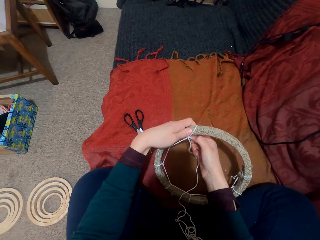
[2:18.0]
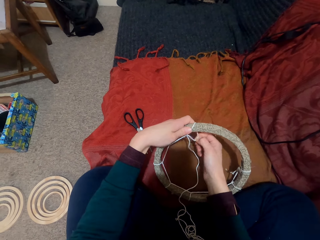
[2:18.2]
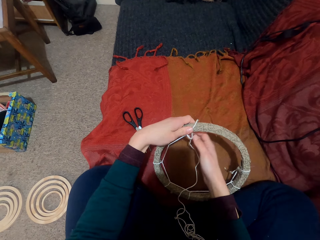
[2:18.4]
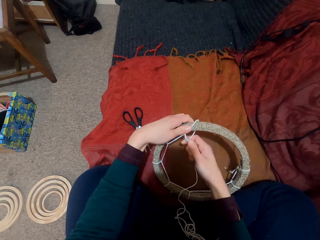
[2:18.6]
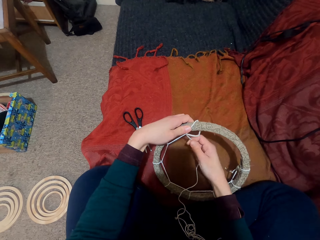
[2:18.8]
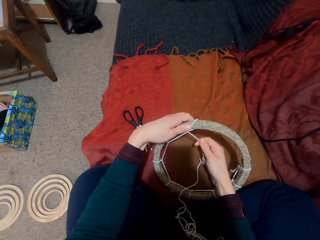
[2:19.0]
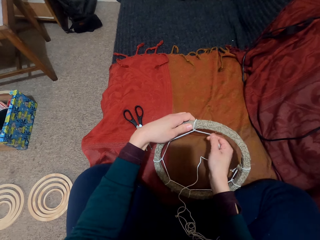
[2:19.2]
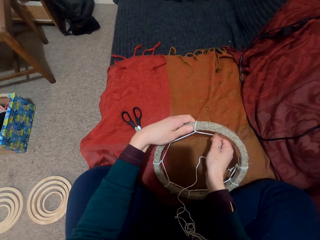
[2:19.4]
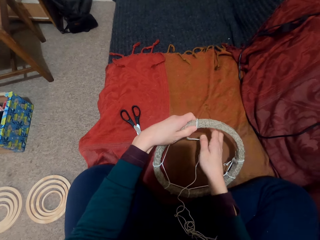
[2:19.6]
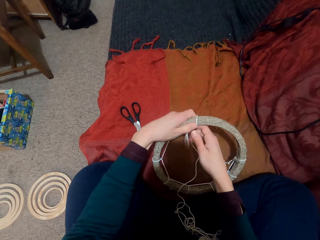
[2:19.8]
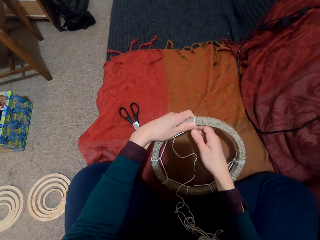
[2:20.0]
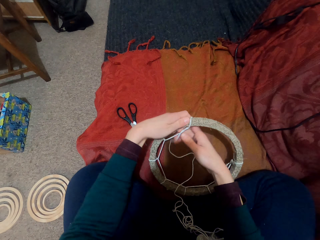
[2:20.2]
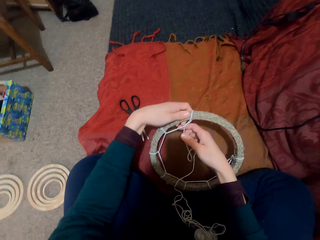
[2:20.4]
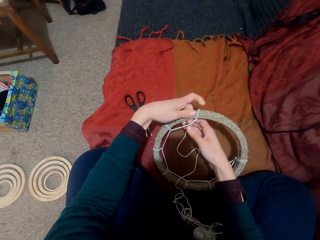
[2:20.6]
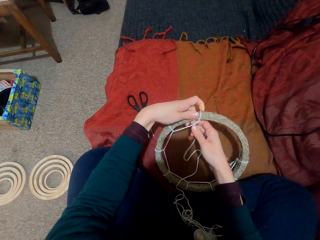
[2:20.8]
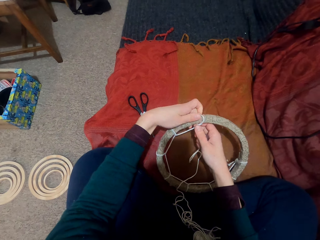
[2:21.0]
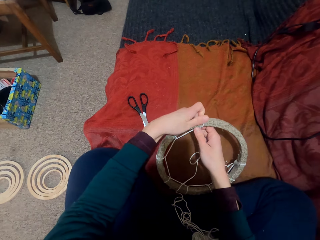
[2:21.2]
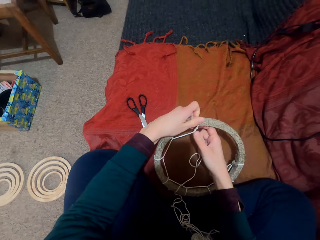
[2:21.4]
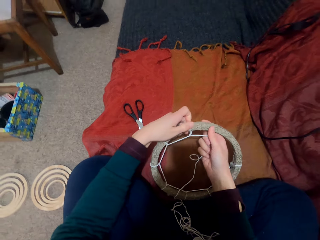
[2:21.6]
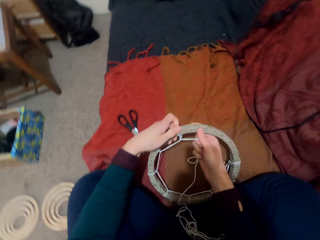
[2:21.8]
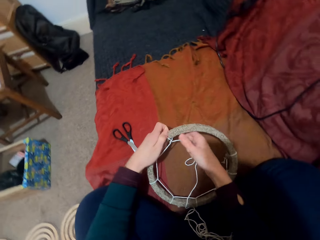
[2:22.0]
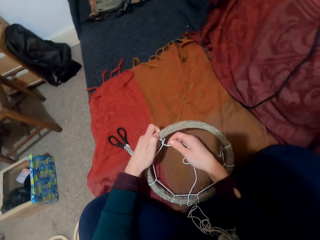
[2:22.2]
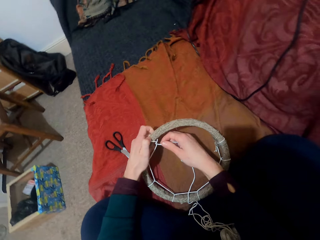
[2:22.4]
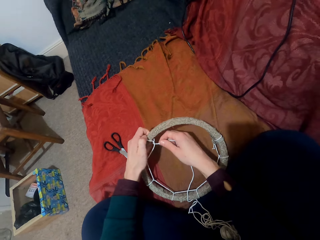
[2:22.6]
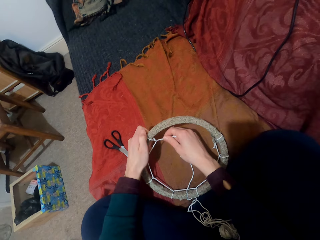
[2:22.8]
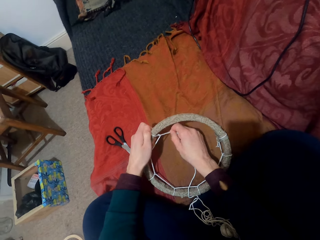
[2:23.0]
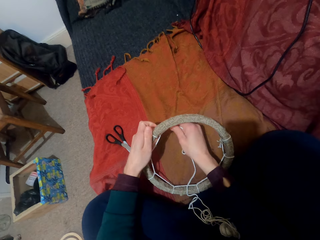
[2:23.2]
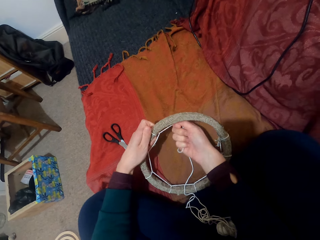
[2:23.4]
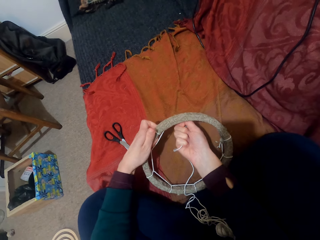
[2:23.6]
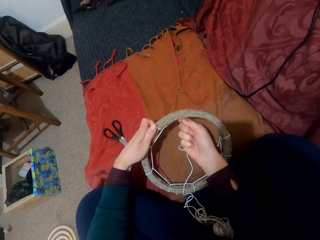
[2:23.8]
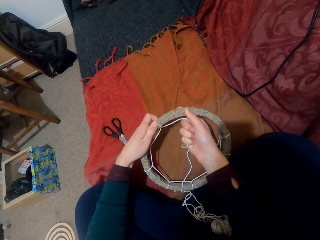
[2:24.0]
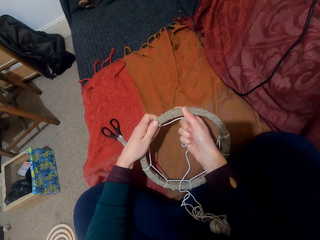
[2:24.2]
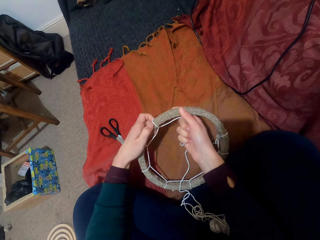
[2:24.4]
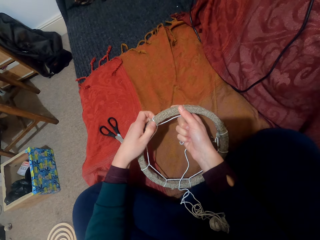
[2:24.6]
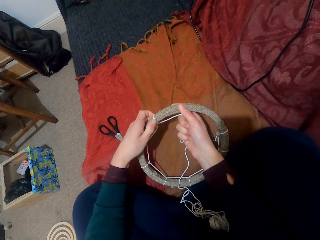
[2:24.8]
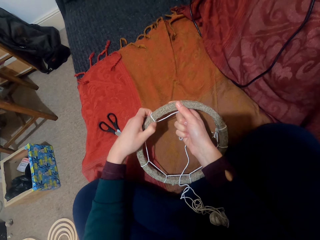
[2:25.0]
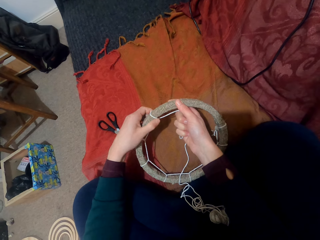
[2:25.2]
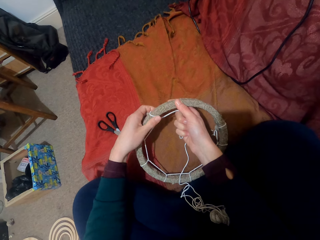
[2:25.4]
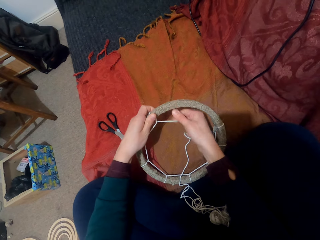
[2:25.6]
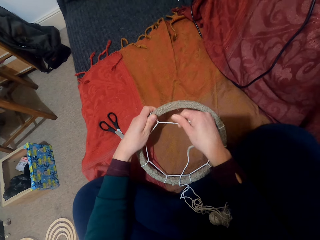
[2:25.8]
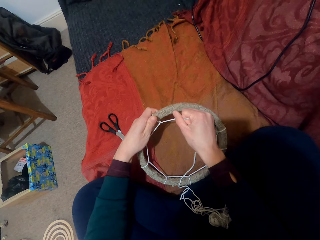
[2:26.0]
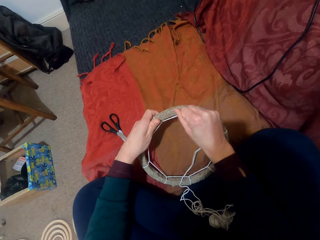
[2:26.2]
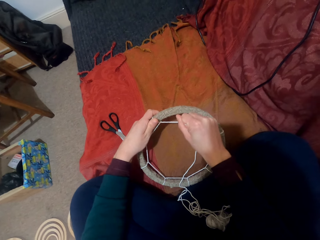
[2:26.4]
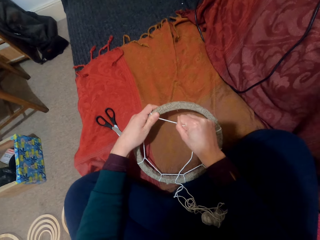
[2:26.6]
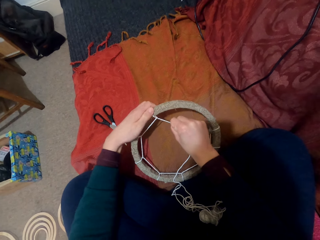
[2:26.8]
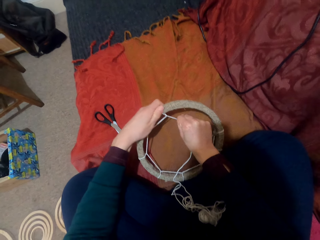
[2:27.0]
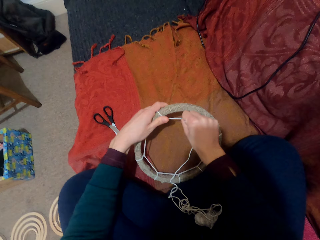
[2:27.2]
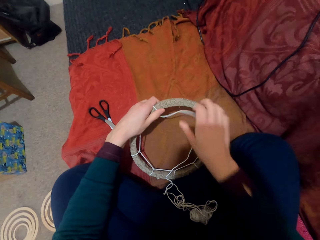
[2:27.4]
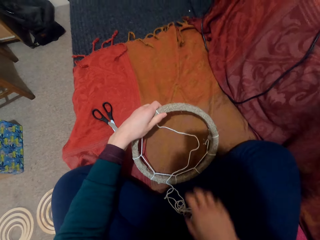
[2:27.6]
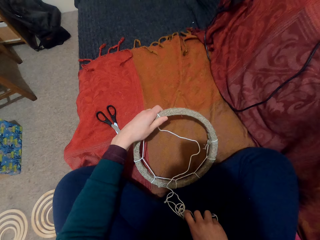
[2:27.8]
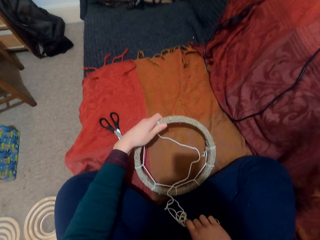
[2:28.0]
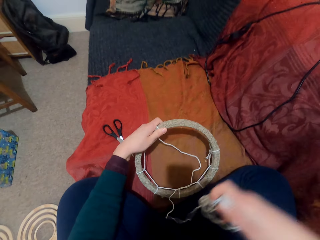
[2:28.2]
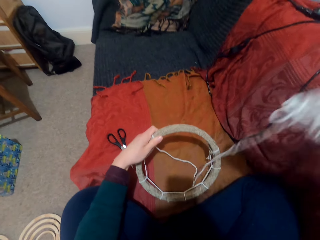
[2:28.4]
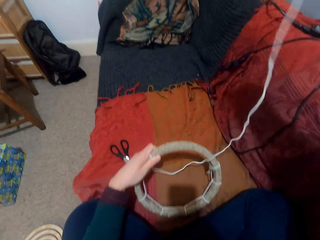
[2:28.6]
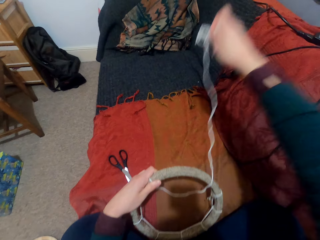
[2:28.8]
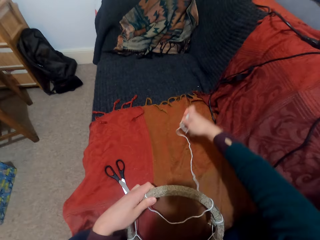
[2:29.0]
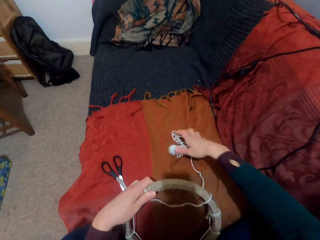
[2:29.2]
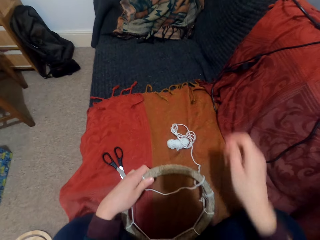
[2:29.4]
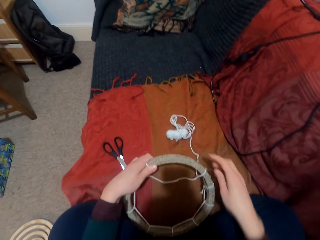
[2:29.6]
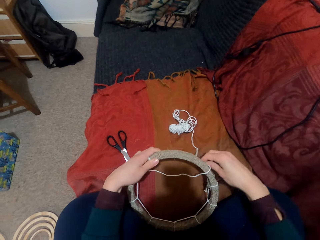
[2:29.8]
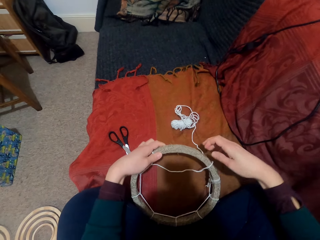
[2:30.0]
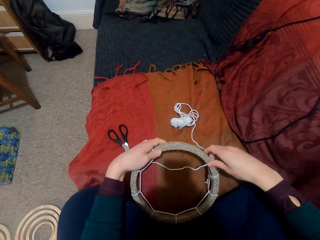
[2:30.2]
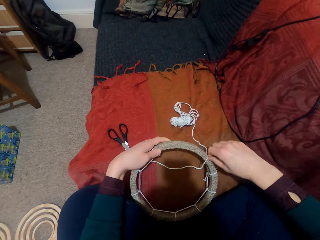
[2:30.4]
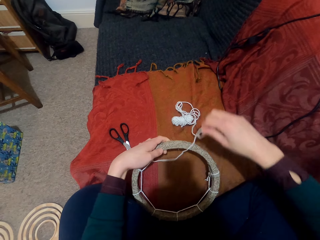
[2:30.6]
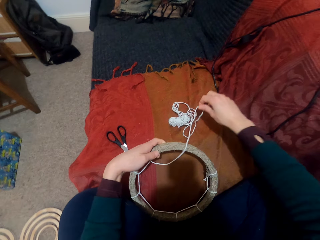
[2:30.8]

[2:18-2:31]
The camera wearer pulls the thread. They take the thread.

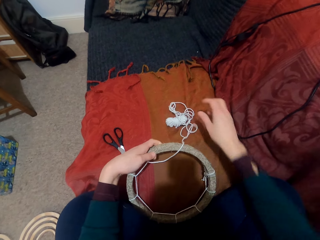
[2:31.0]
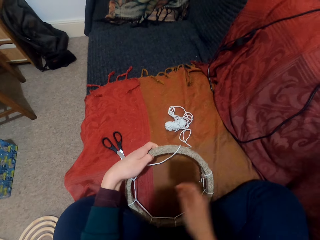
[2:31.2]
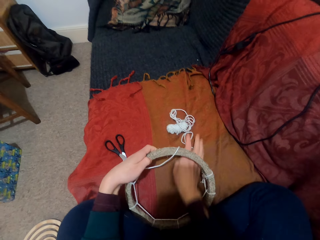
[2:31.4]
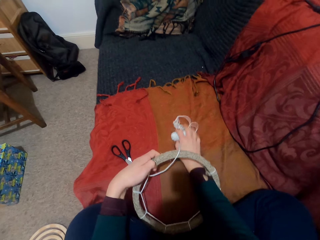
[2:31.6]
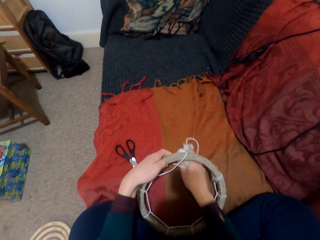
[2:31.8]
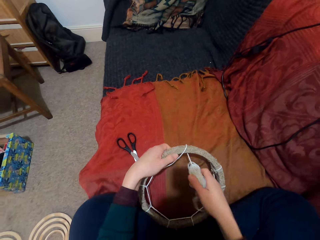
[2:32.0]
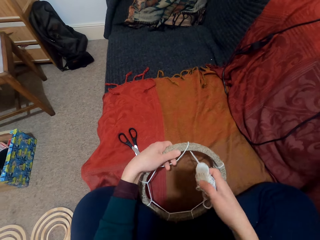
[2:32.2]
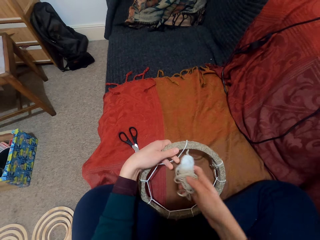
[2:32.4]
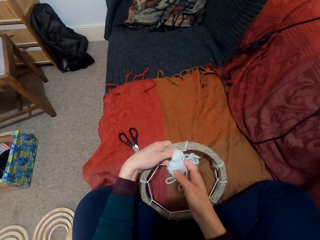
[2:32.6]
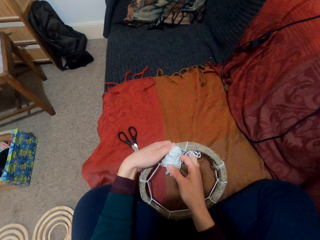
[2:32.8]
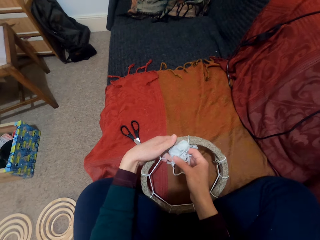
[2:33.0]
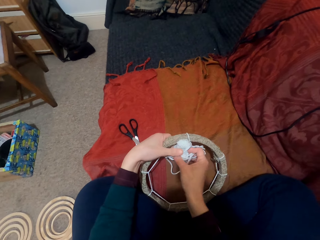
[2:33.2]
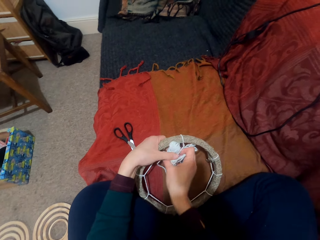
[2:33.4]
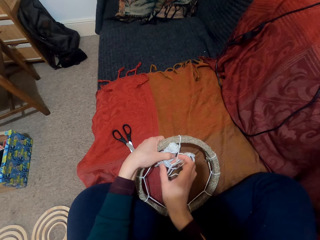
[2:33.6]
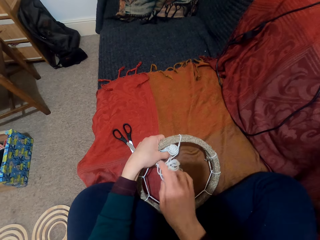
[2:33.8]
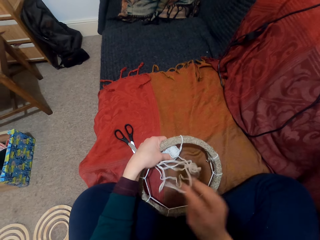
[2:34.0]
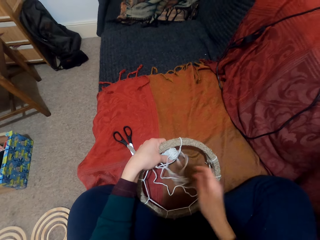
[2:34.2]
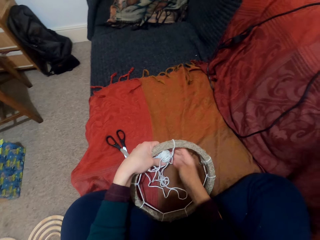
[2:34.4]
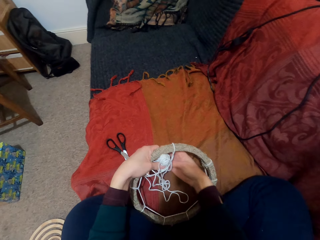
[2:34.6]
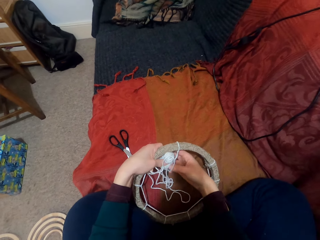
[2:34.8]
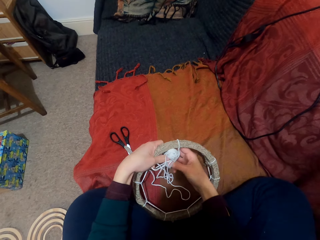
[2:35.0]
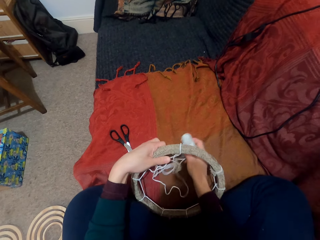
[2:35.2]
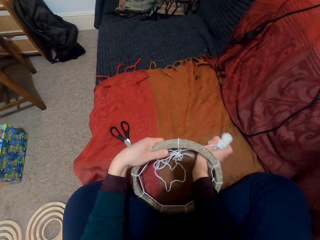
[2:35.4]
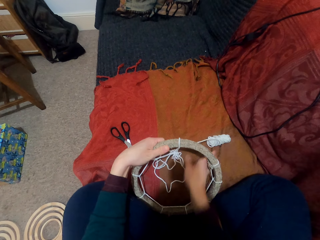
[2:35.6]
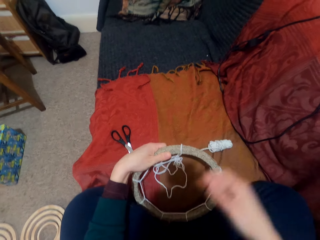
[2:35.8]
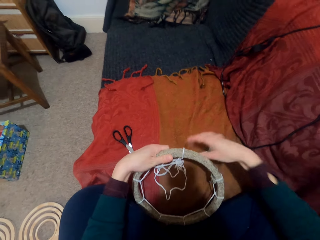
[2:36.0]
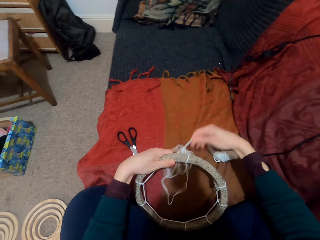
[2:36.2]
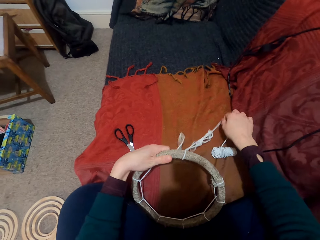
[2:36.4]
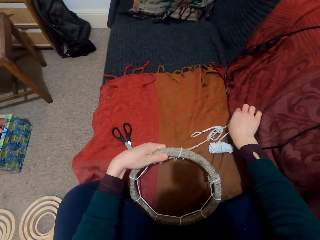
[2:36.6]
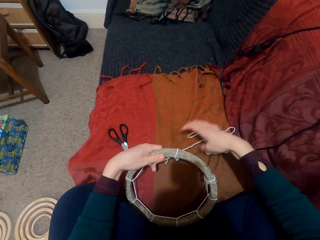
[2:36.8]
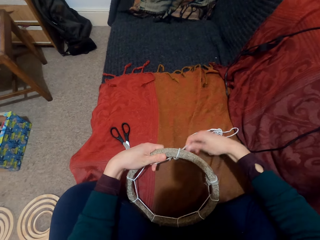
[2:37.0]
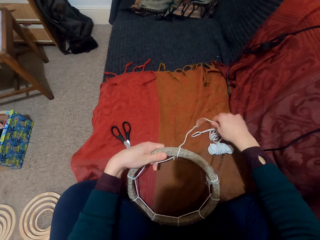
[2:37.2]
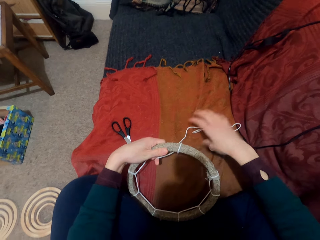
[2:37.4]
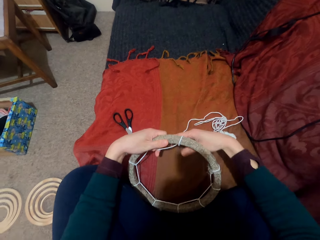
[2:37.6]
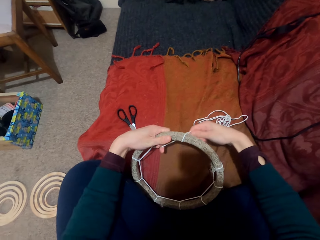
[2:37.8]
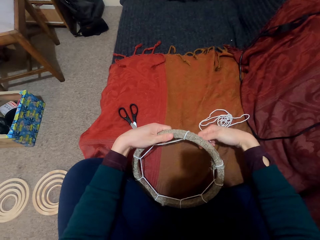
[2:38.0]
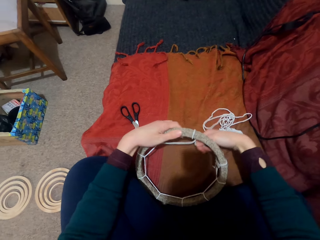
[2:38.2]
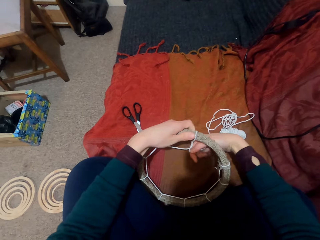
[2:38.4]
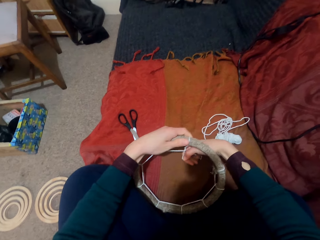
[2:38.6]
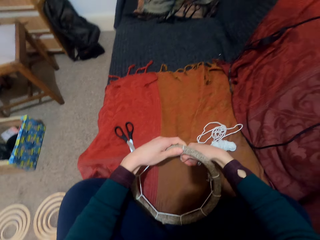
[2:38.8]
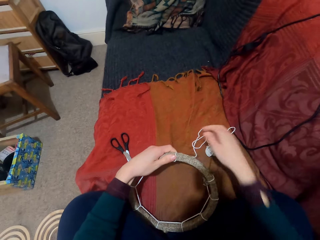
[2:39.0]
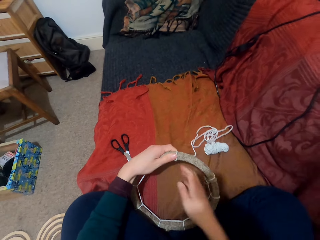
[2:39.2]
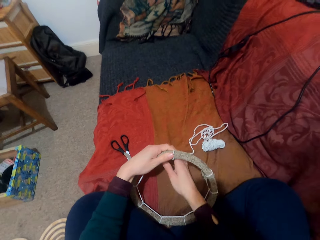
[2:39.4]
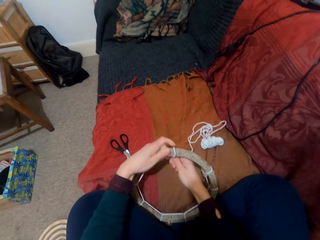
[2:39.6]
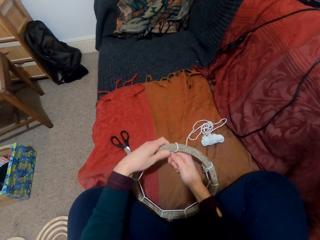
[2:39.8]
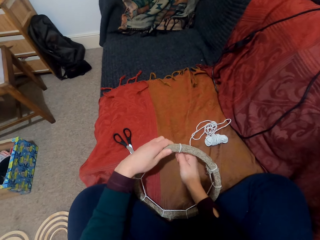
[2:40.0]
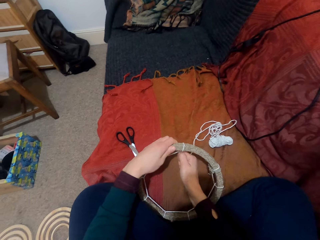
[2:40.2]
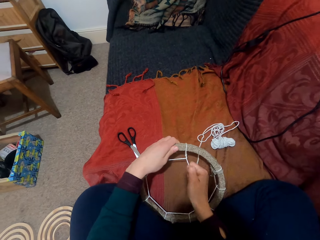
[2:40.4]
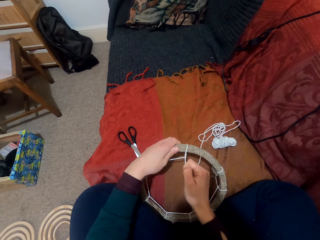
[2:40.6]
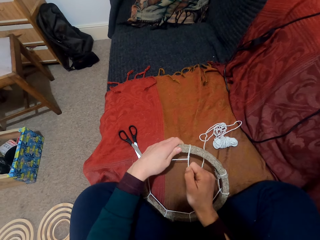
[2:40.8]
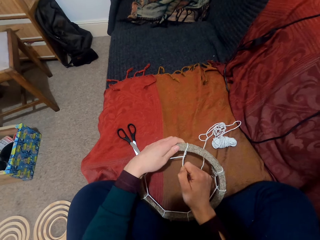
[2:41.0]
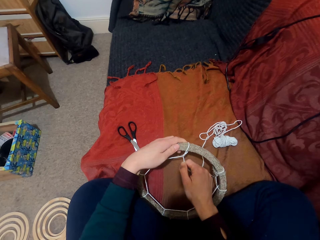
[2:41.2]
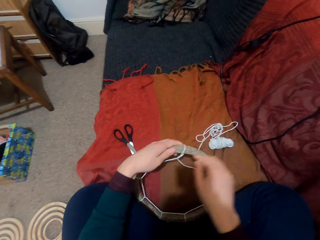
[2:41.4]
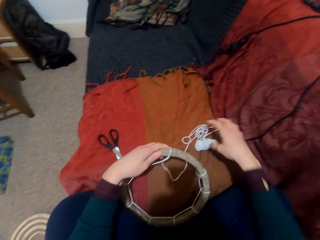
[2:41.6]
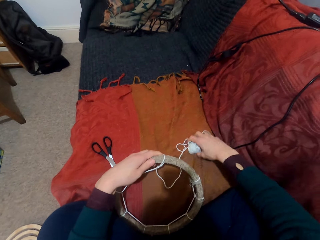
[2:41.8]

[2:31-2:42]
The camera wearer ties the thread on the ring. They put down the ring.
